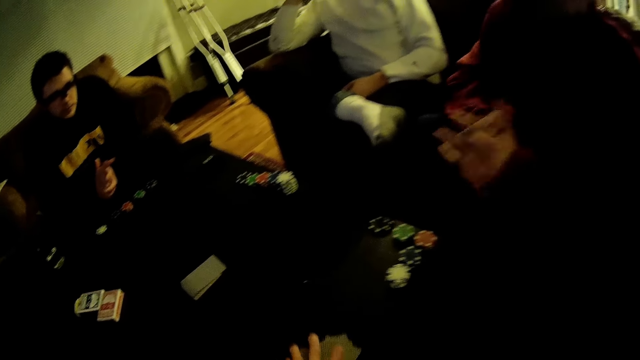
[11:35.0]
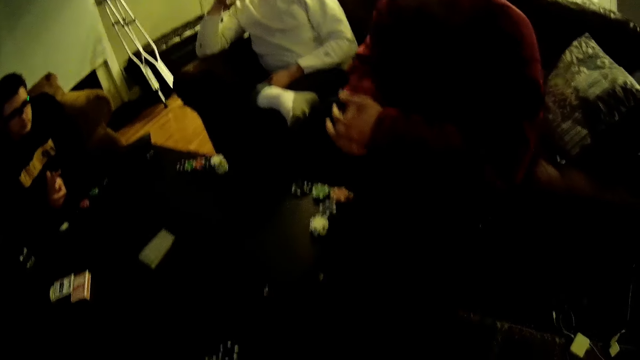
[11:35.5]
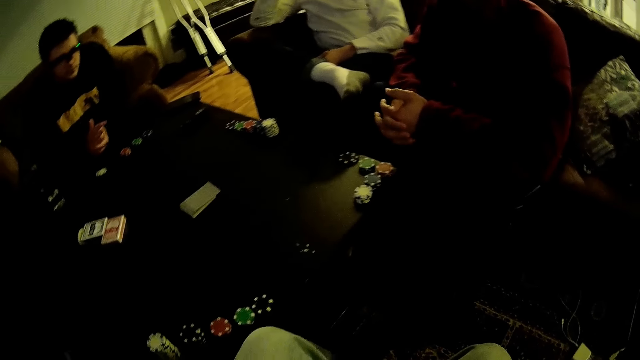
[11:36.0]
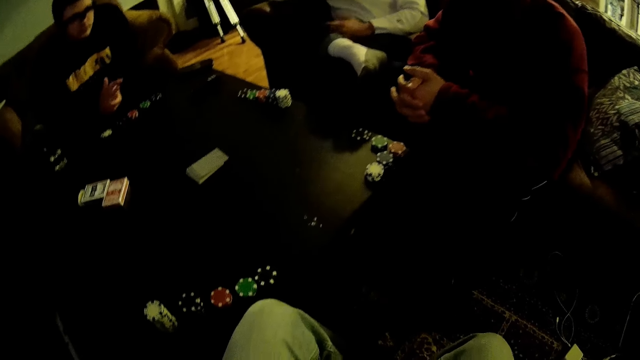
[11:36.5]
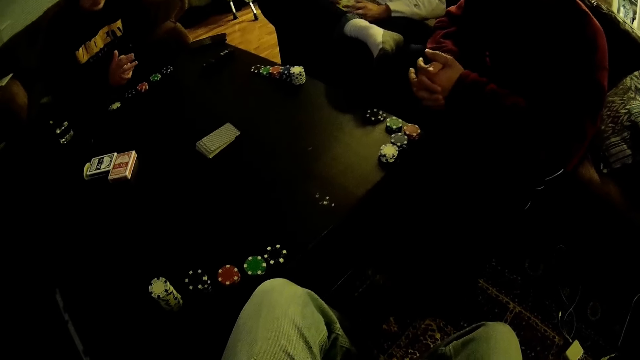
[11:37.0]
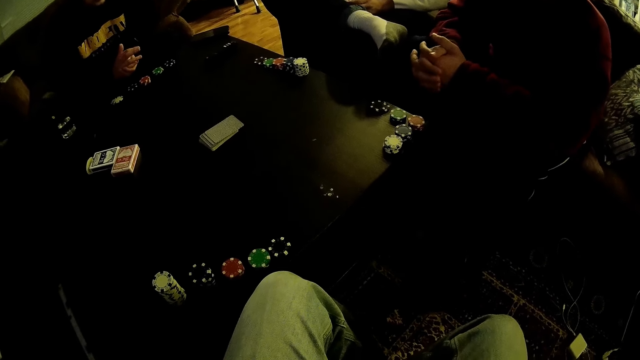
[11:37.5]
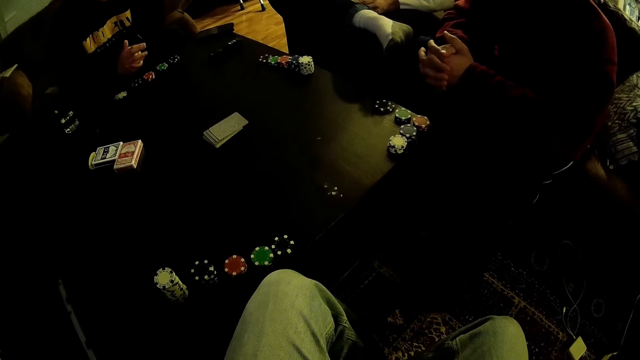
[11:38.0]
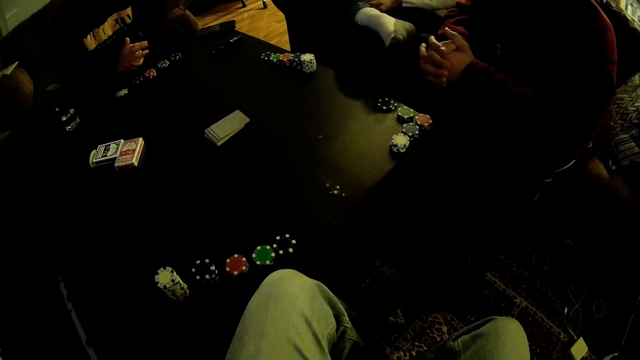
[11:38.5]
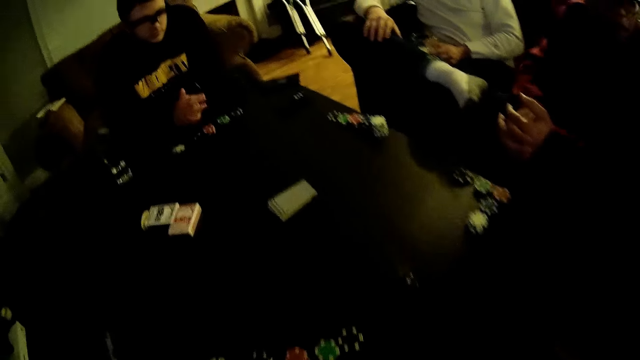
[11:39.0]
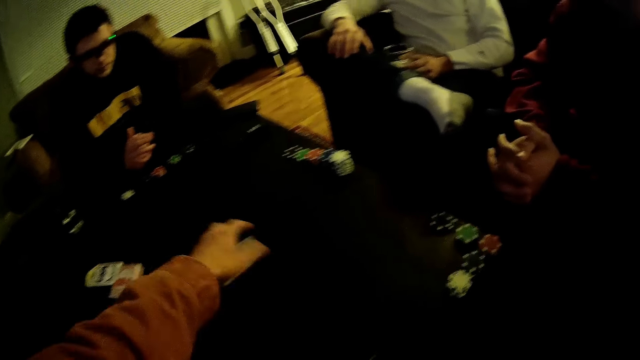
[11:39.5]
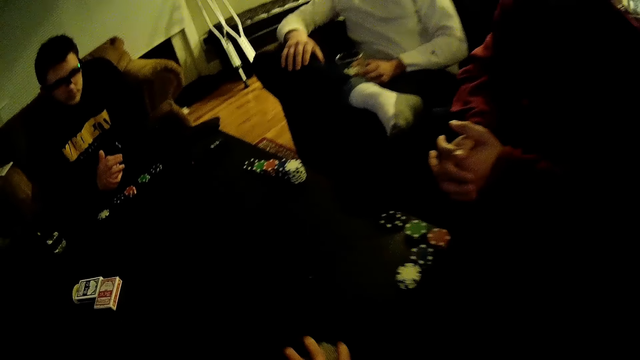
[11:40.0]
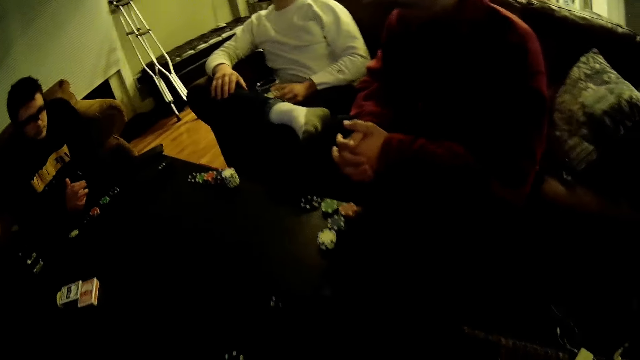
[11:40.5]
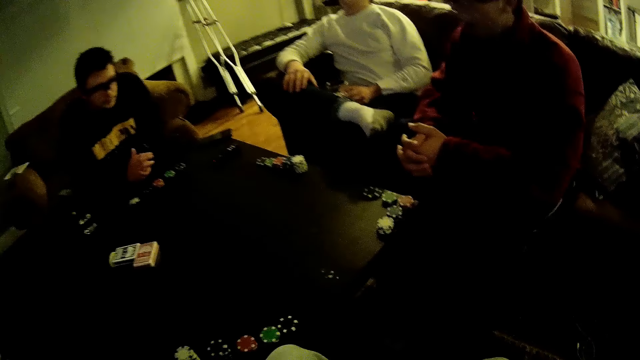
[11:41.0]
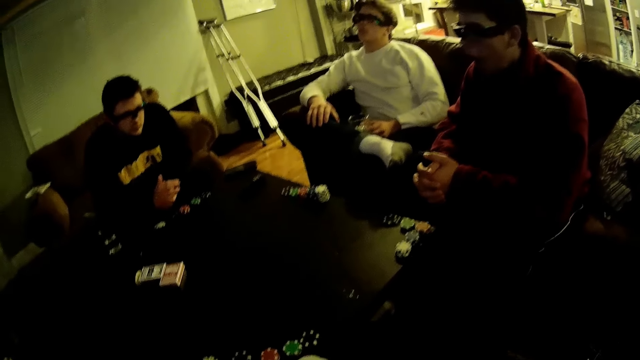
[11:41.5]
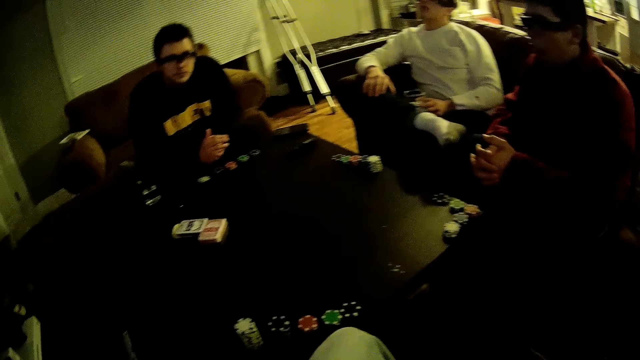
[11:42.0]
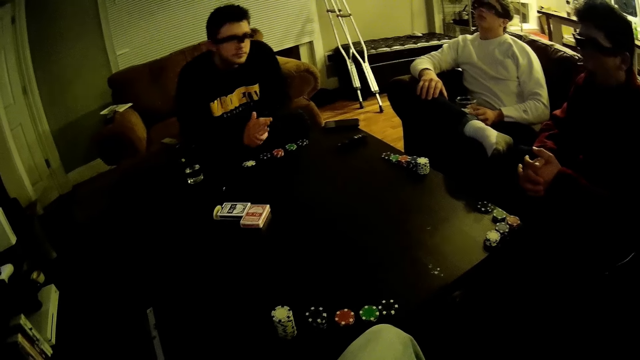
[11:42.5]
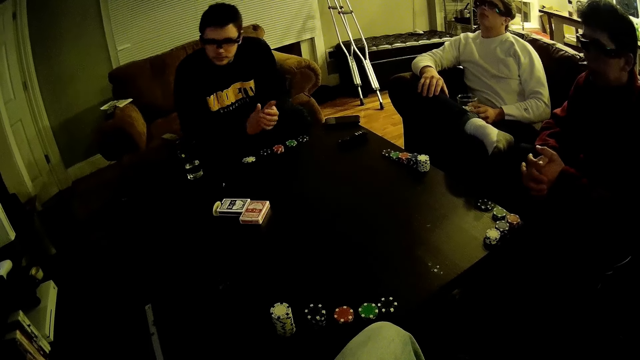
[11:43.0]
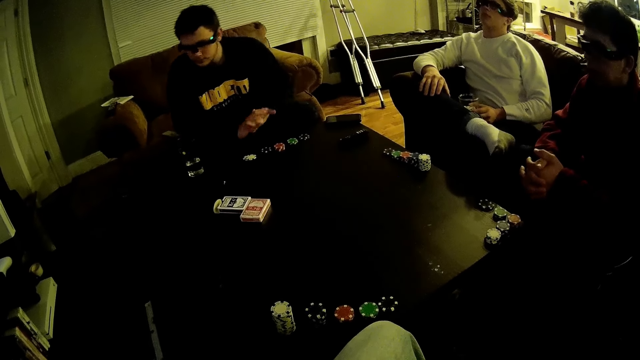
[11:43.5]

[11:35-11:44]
The camera wearer picks up the cards from the table. They pick the cards from the table.

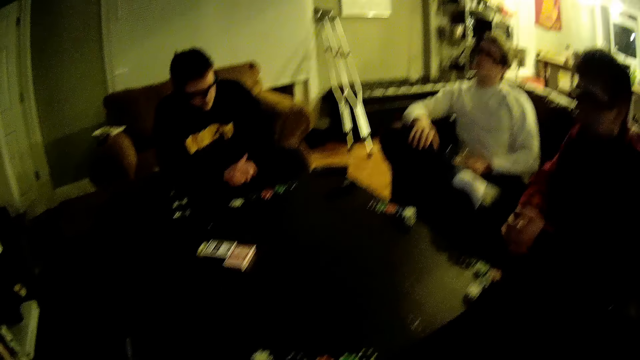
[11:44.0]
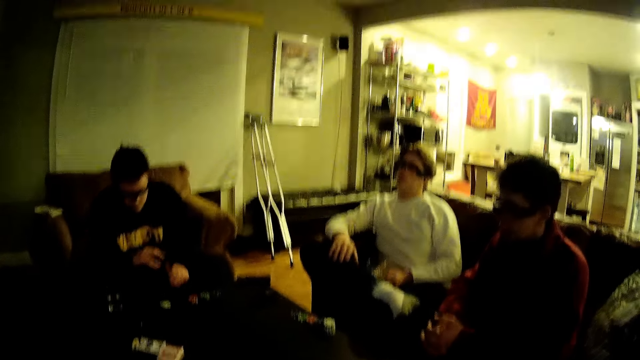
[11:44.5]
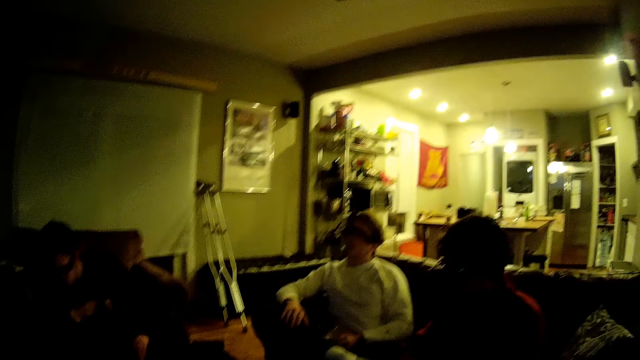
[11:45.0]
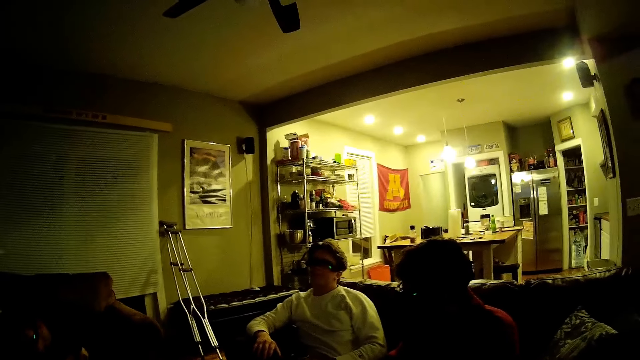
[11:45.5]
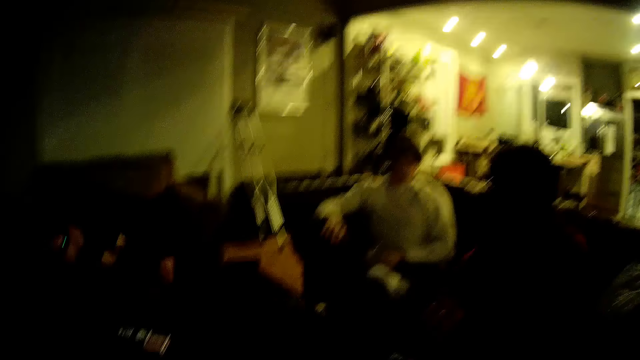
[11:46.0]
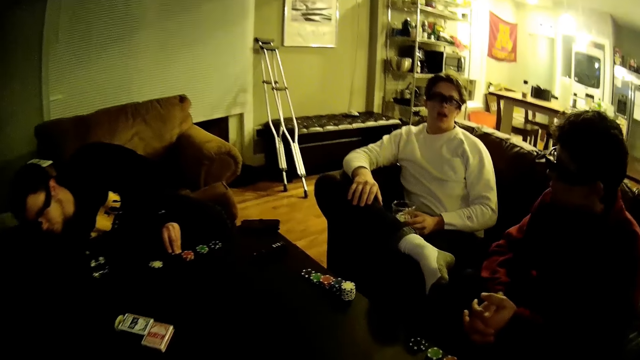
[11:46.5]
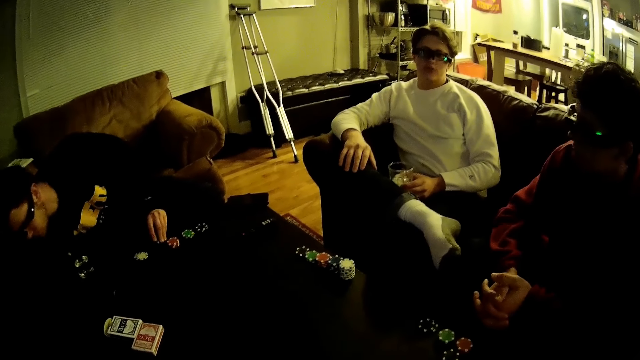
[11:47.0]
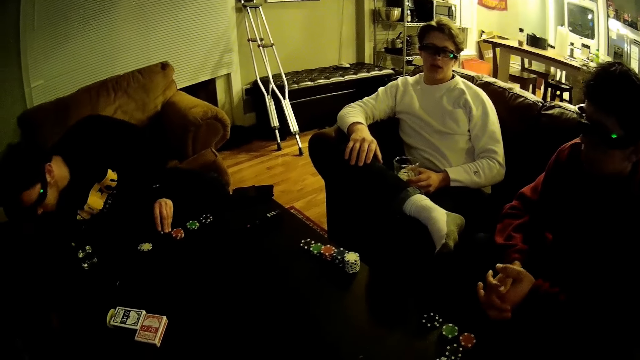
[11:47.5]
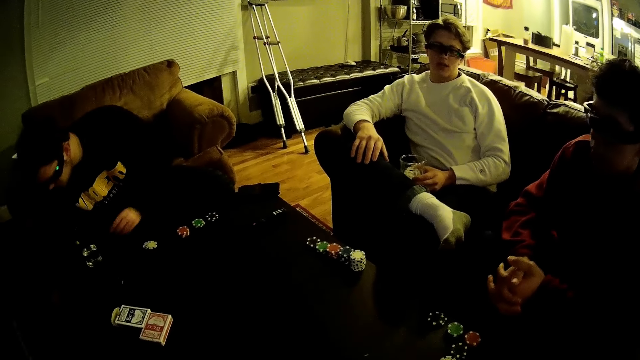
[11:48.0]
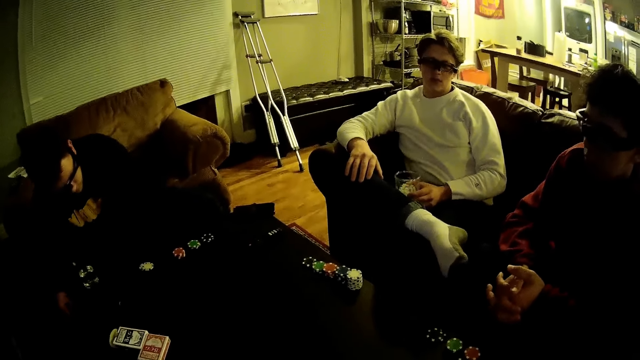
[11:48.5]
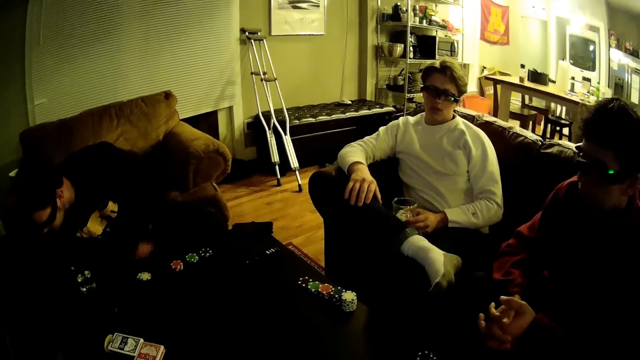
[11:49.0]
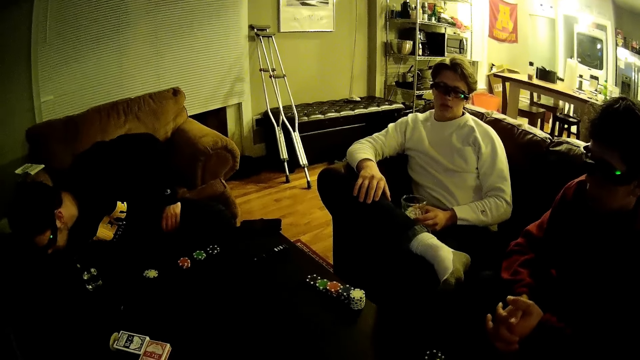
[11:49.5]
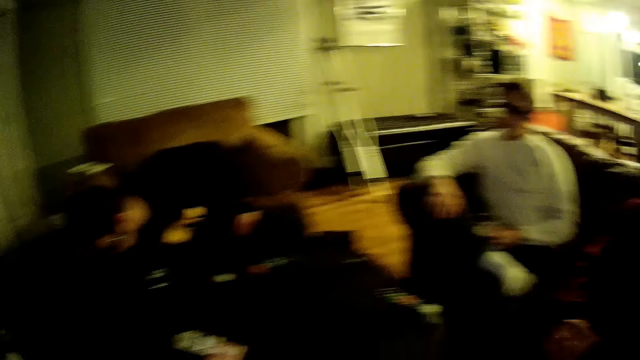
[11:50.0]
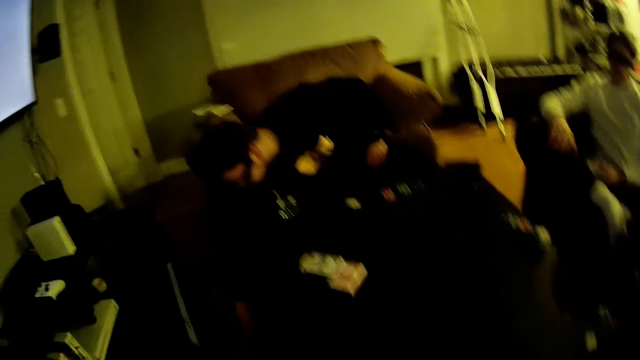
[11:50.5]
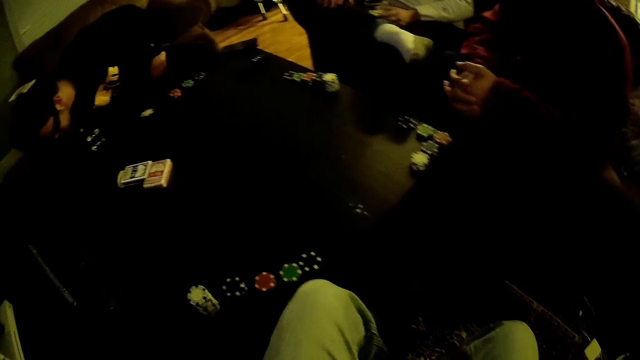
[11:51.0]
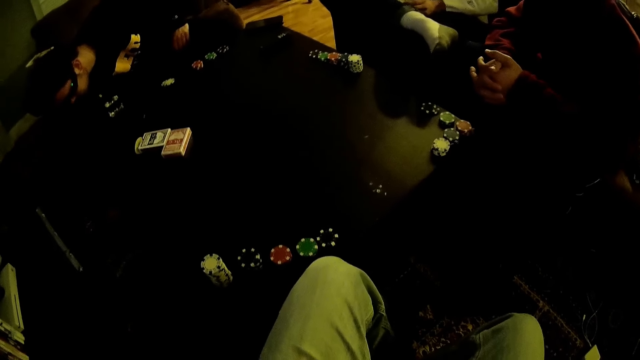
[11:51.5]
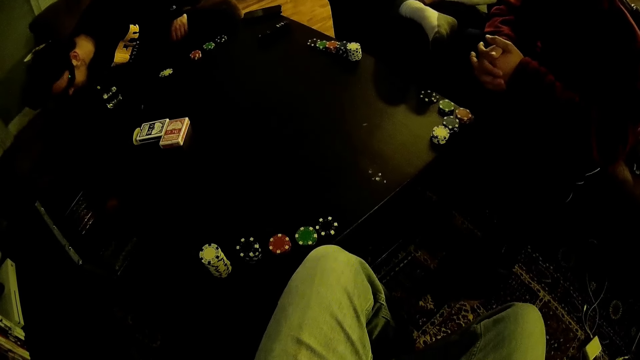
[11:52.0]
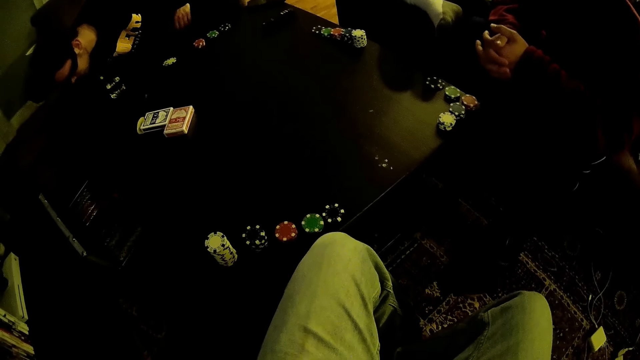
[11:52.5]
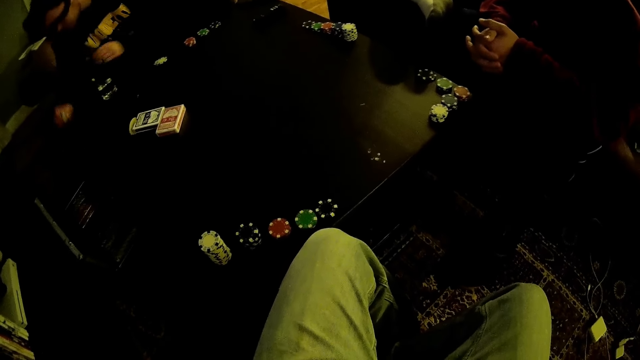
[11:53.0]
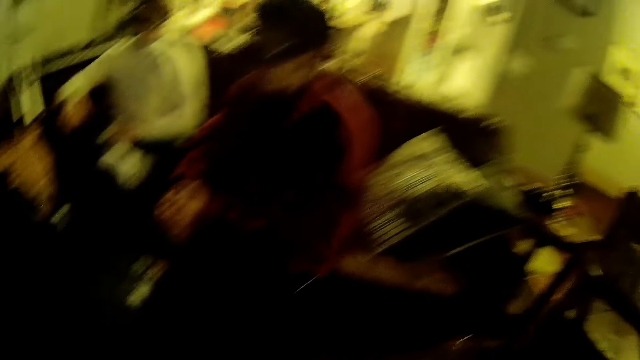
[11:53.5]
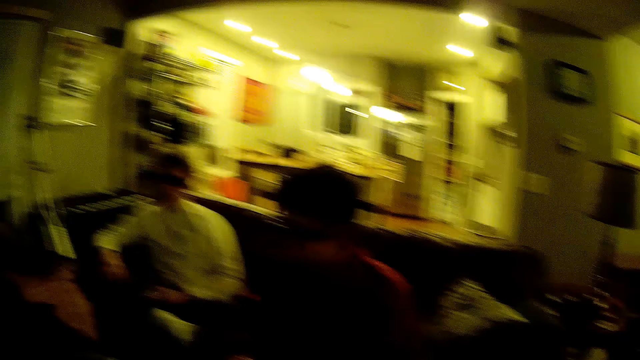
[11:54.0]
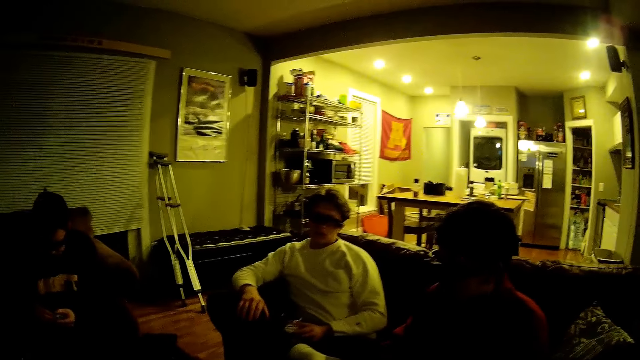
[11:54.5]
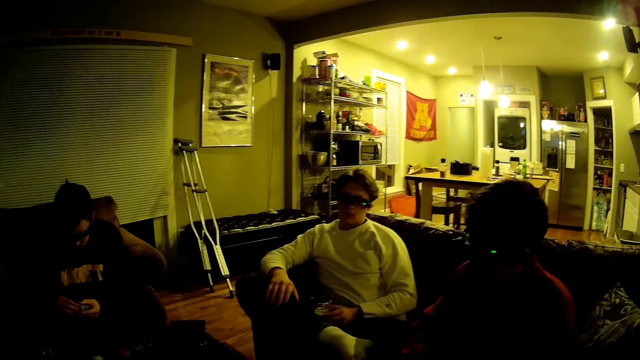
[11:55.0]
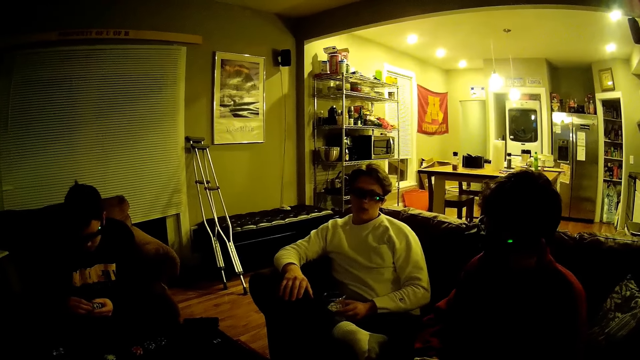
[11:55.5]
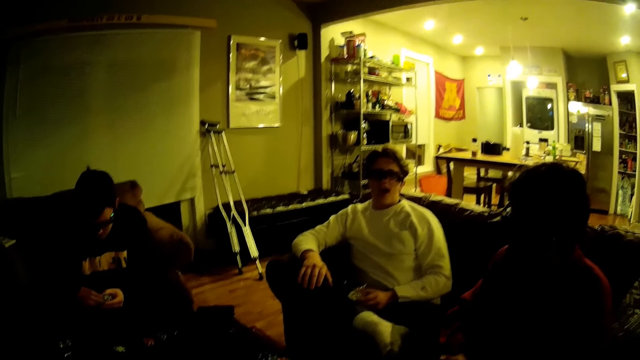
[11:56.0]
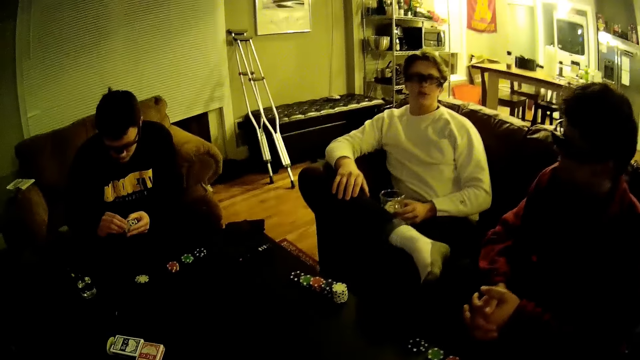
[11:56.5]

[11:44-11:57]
The camera wearer stares at the men. A man removes darts from the box.
